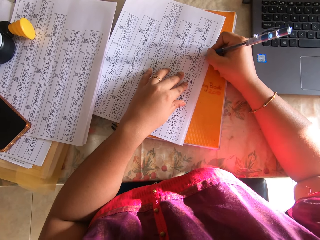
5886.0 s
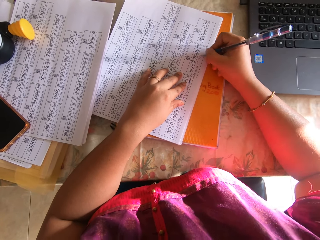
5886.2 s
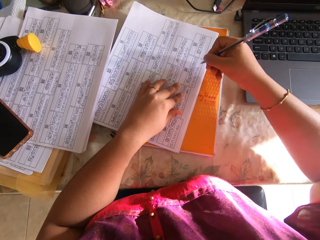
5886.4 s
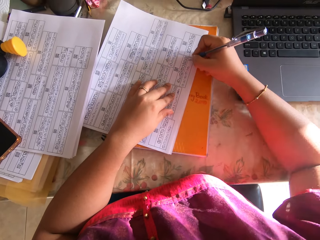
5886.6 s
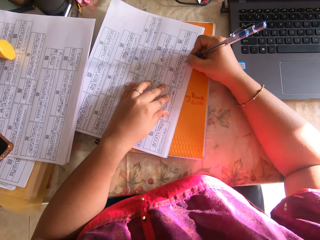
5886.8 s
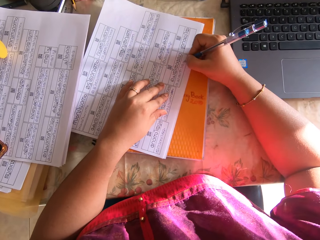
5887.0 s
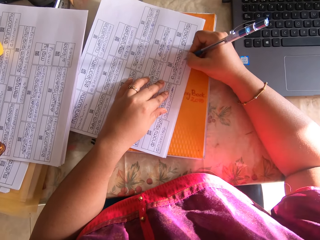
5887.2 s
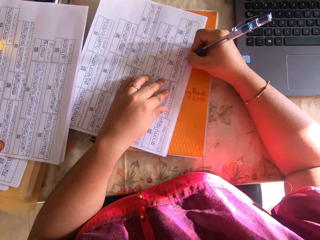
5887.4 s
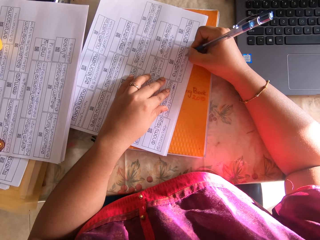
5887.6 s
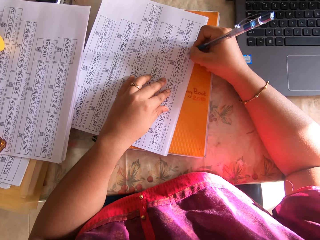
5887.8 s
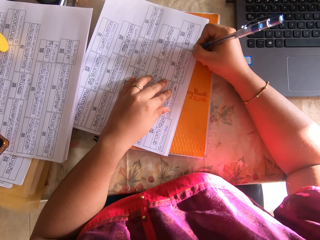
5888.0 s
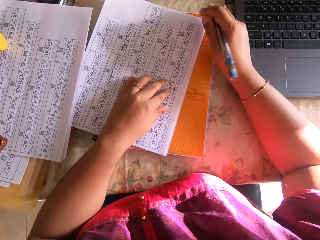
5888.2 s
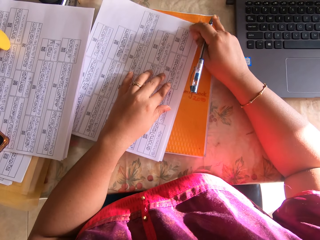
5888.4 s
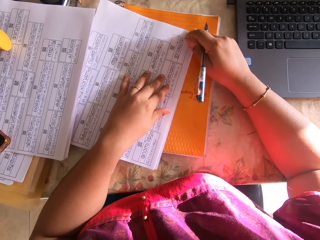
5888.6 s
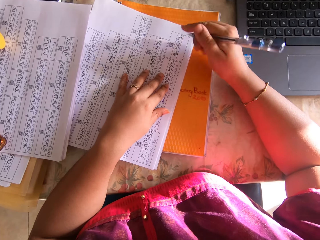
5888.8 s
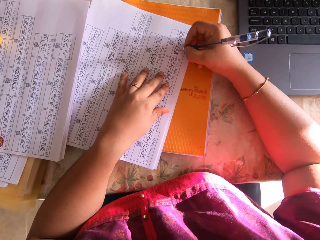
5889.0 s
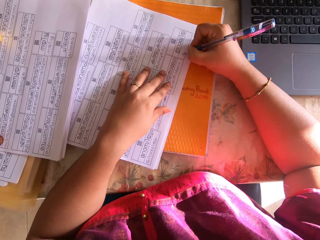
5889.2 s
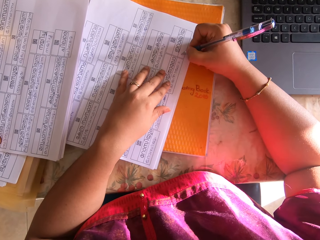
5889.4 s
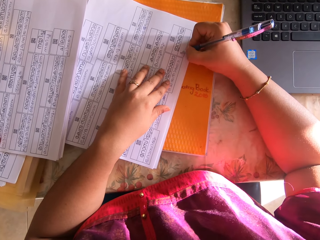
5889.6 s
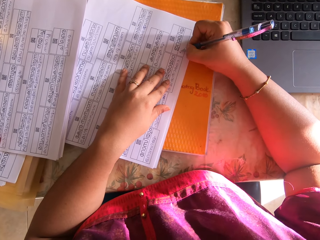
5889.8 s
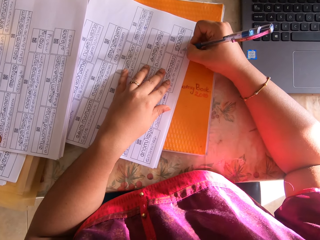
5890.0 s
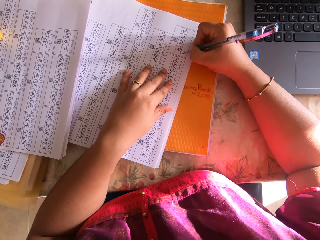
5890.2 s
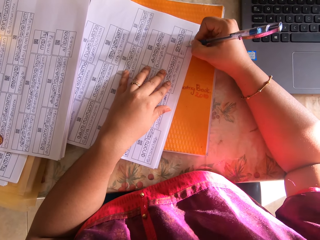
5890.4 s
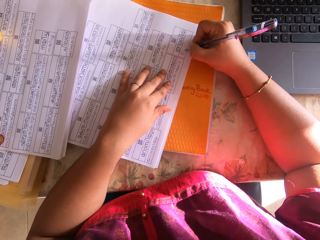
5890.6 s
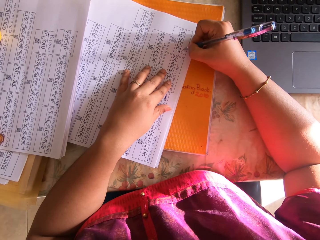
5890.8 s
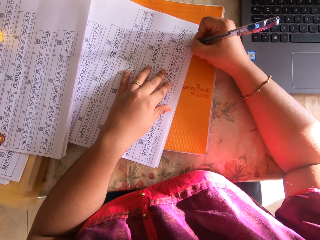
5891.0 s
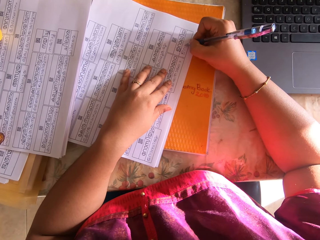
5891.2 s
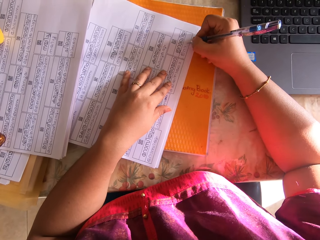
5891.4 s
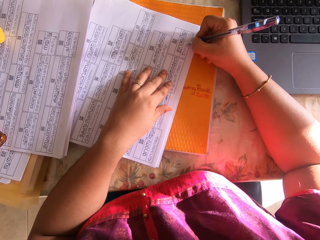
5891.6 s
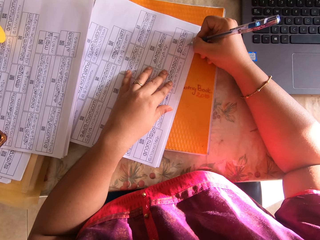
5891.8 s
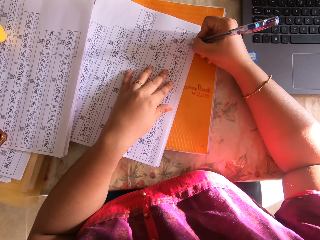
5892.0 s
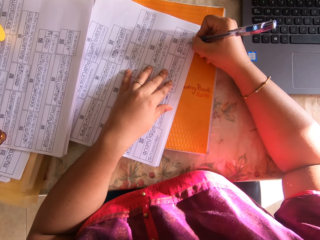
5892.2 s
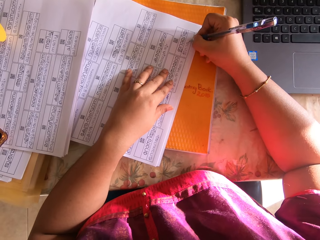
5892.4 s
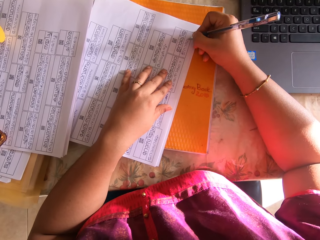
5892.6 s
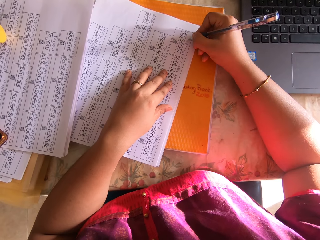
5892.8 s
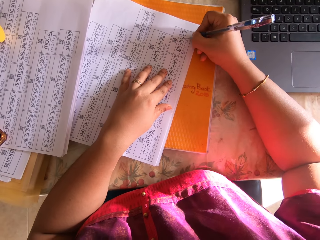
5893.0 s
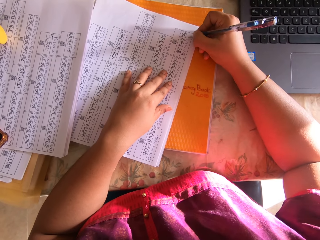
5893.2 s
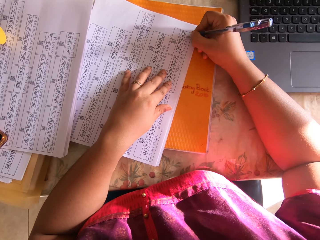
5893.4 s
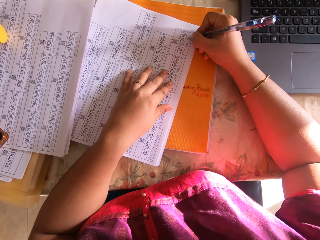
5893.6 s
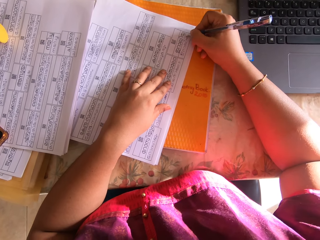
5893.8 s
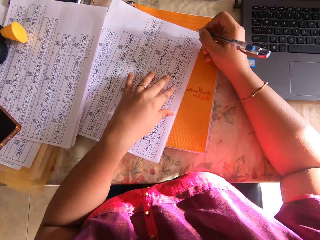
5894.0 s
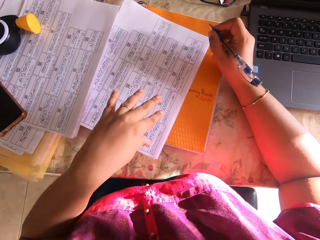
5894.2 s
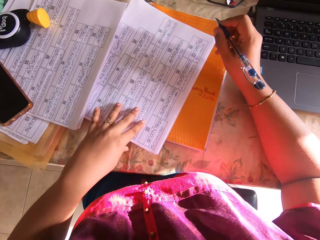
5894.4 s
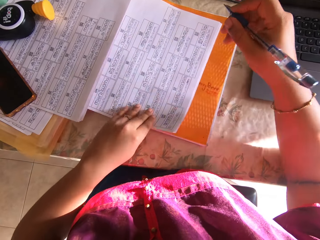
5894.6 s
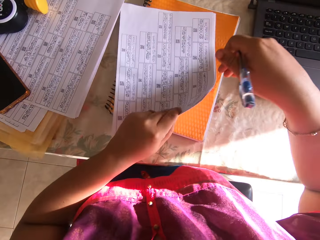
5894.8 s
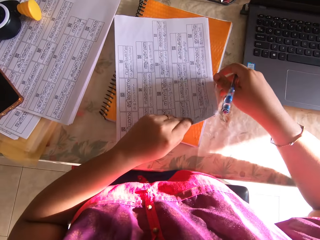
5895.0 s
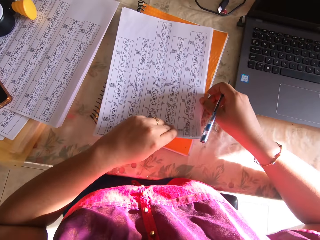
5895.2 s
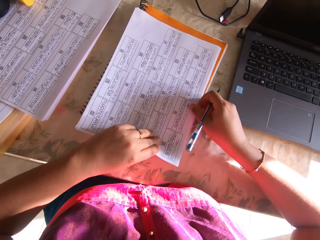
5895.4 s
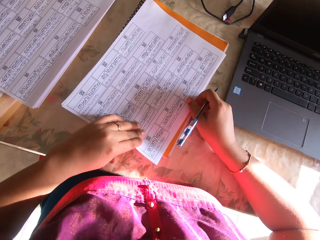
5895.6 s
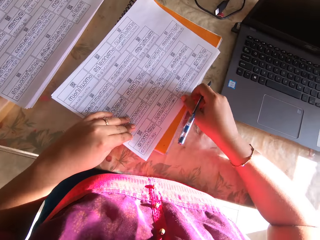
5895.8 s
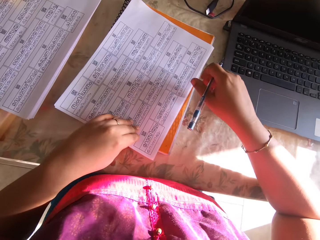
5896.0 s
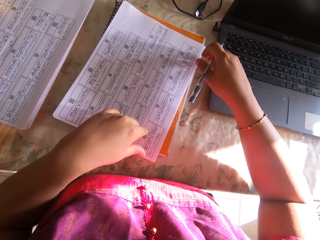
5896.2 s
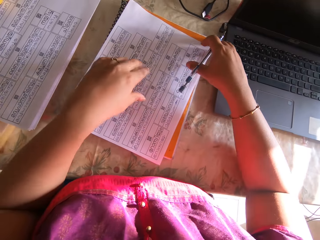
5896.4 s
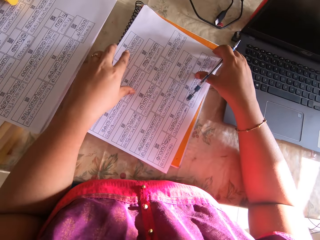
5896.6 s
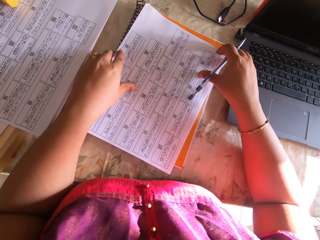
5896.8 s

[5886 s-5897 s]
The camera wearer lifts her left hand from the papers. She shifts the papers on the book with her right hand. She holds the papers on the book with her left hand. She writes on the paper with the pen with her right hand. She lifts both hands from the papers. She lifts the papers from the book with her left hand. She places the papers on the book with both hands. She holds the papers with both hands.

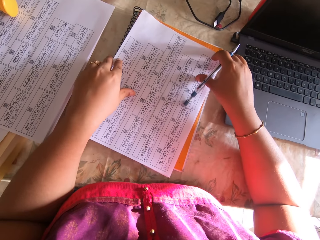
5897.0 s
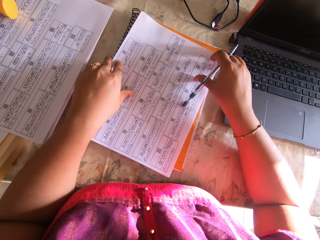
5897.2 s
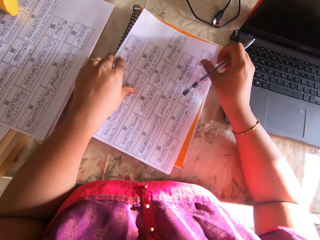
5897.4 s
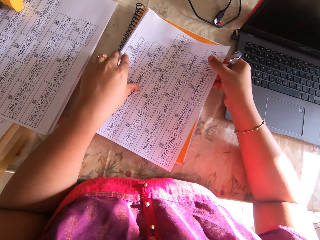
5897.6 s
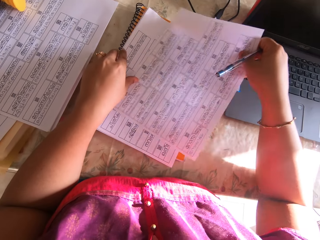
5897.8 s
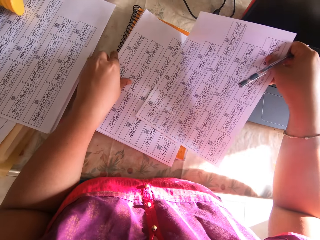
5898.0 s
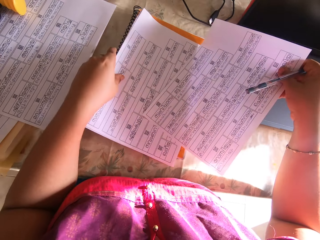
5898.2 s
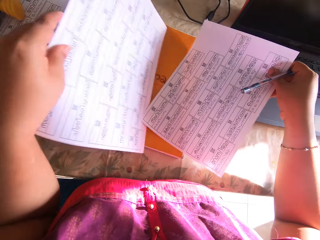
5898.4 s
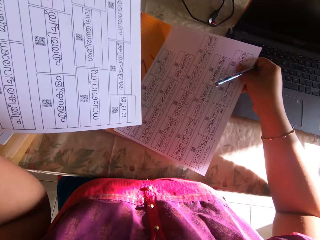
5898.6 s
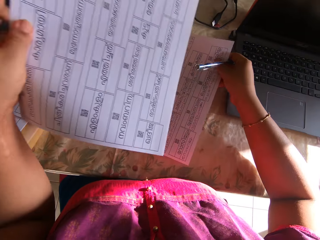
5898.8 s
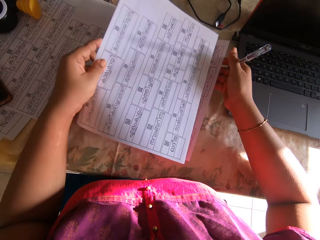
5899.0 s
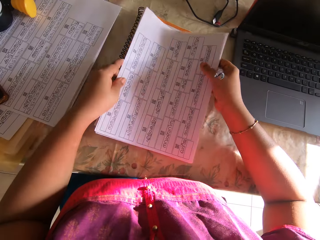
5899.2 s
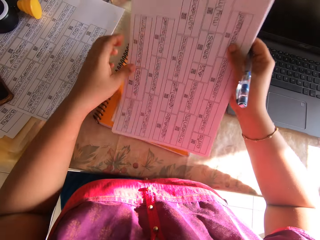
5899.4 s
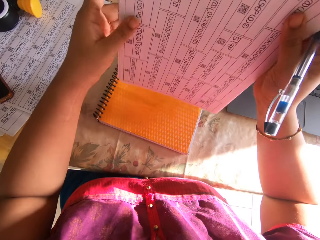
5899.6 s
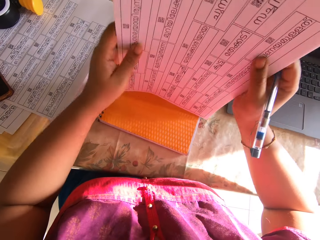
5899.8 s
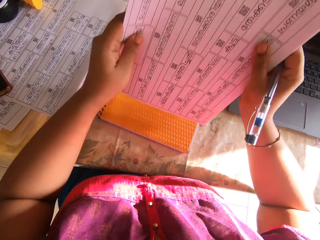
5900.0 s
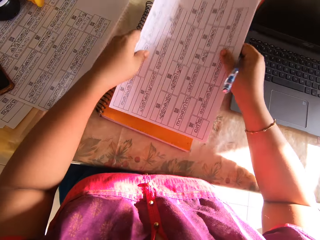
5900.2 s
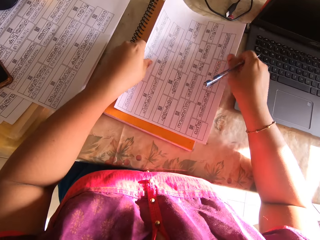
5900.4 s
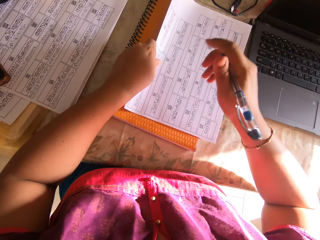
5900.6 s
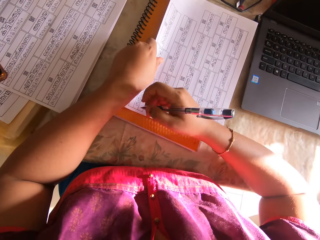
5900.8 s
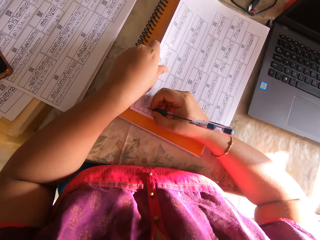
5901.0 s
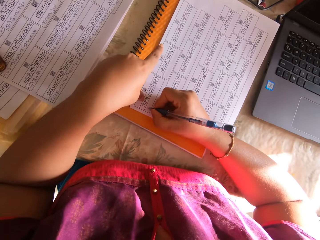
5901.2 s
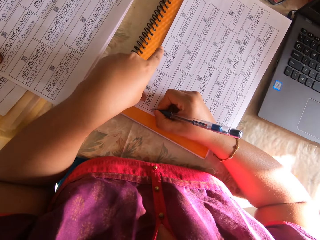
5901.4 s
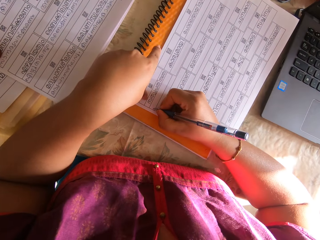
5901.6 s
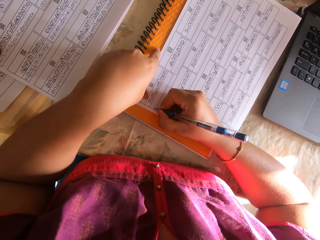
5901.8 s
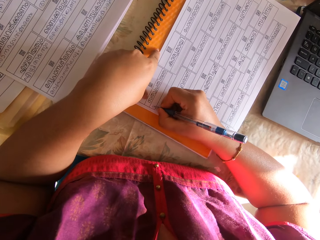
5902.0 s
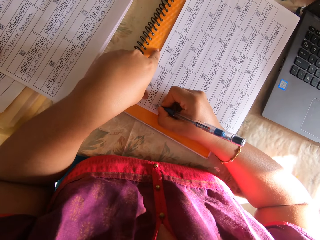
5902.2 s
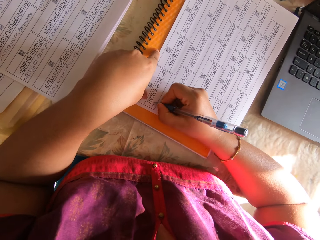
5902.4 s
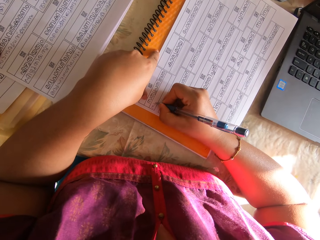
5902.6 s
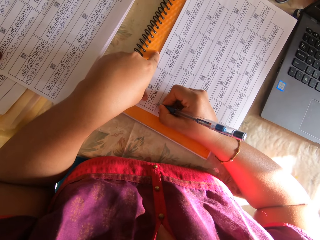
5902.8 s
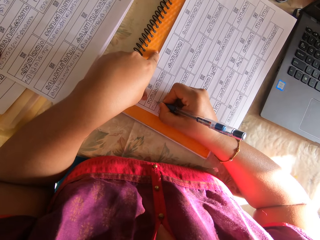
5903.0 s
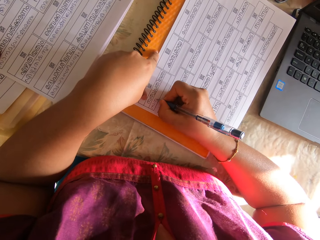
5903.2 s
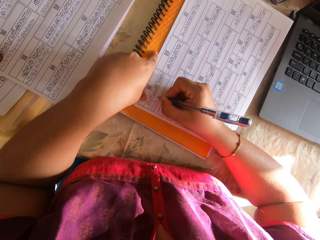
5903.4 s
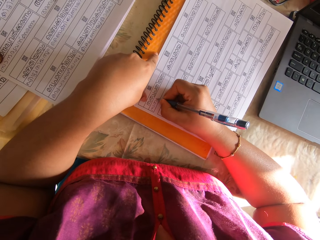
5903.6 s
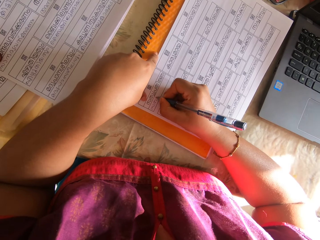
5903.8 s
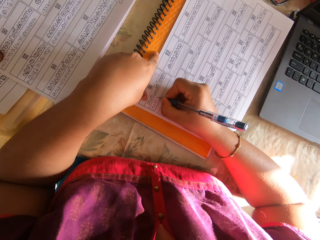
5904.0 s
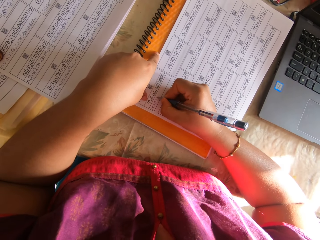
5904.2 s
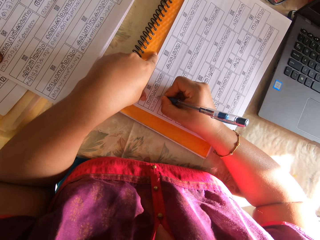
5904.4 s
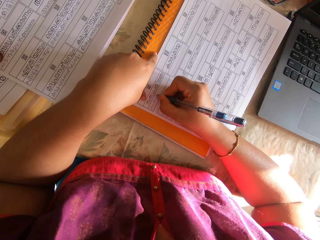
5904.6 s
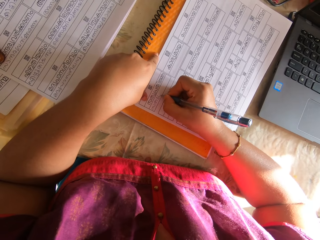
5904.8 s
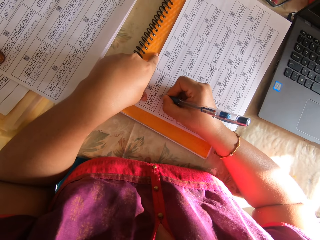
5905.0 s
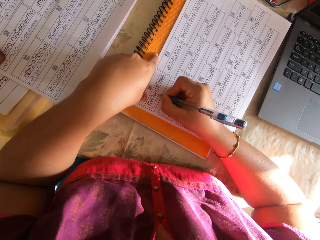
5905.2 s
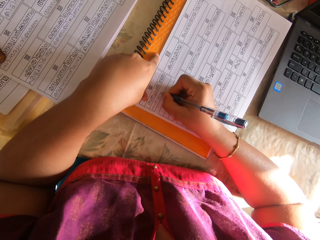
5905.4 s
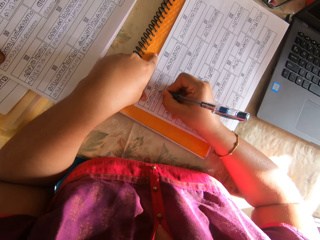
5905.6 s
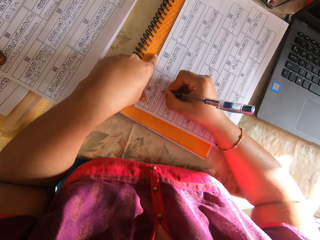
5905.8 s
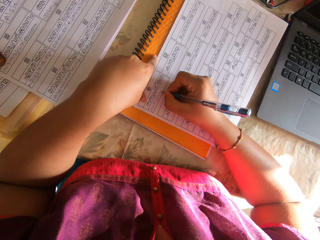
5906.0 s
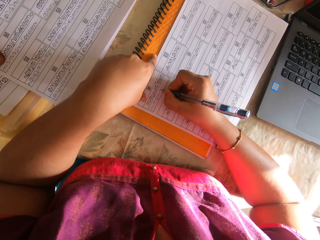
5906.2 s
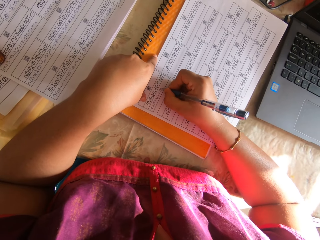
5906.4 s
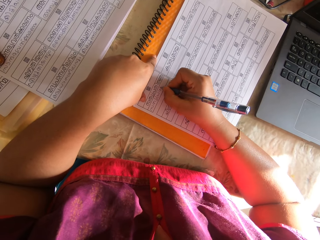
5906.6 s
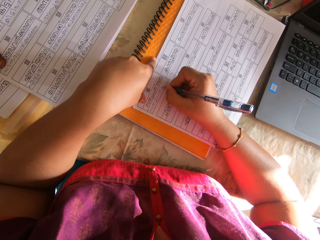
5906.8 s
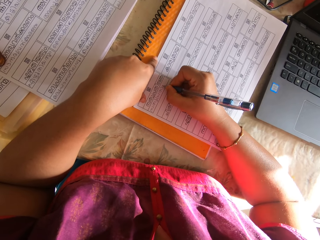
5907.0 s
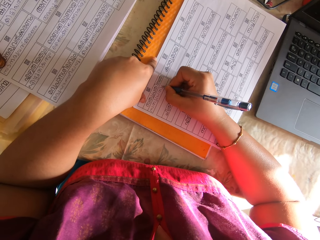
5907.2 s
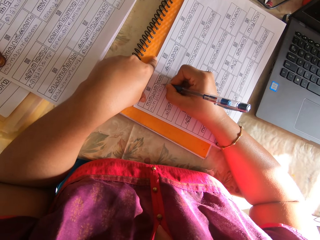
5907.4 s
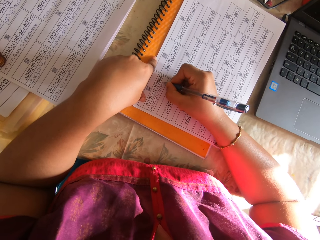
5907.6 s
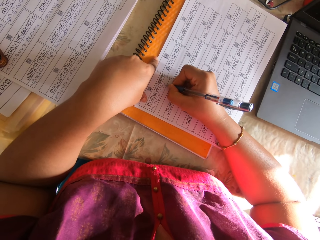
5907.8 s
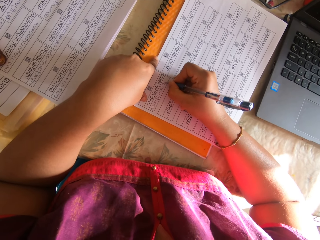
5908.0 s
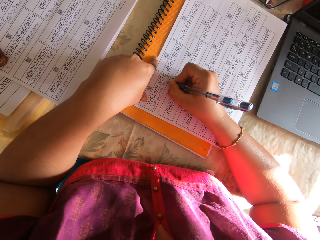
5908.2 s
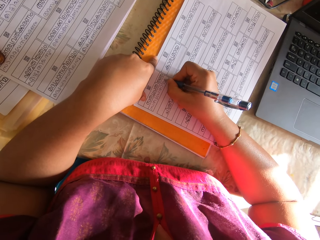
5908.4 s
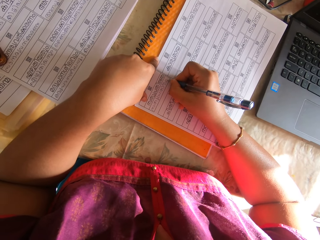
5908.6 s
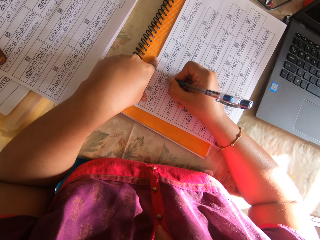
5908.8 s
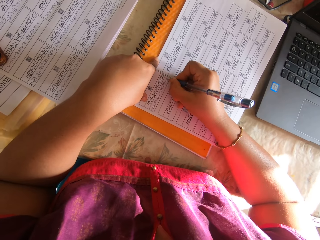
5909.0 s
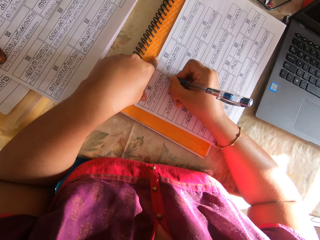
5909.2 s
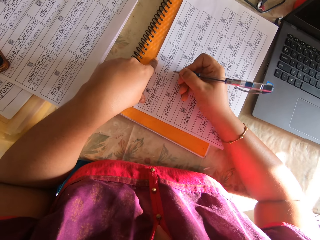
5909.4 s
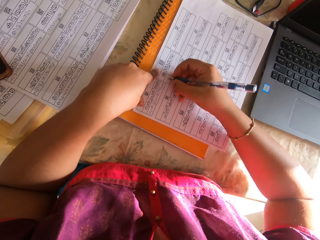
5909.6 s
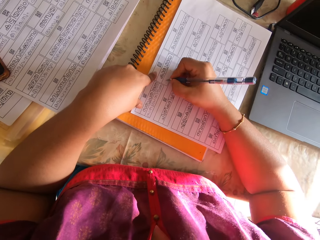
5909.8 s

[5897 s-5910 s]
The camera wearer picks the paper from the book with her right hand. She picks the papers from the book with her left hand. She places the paper on the book with her right hand. She places the papers on top of the paper with her left hand. She picks the papers from the book with both hands. She hits the papers on the book with both hands. She places the papers on the book with both hands. She lifts her right hand from the papers. She shifts the papers on the book with her left hand. She holds the papers on the book with her left hand. She writes on the paper with the pen with her right hand.
